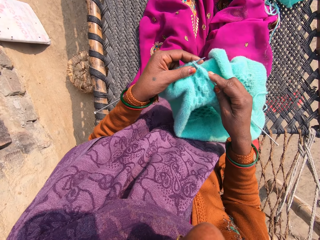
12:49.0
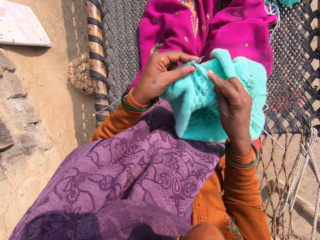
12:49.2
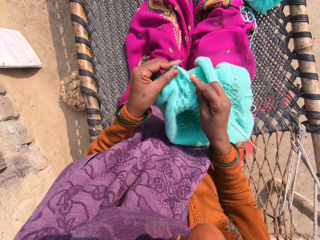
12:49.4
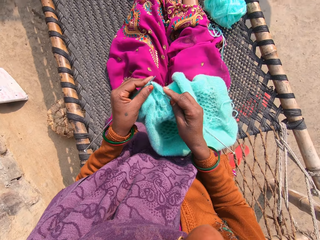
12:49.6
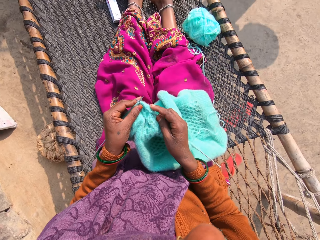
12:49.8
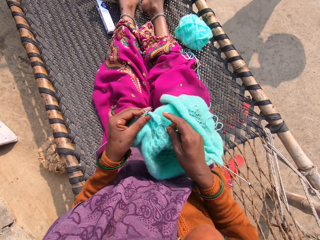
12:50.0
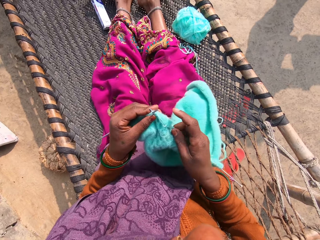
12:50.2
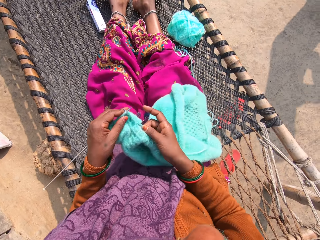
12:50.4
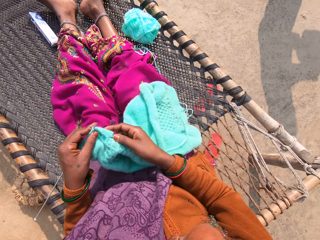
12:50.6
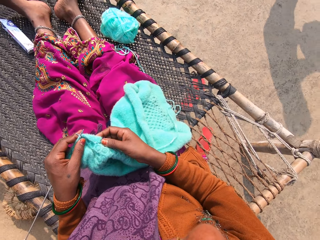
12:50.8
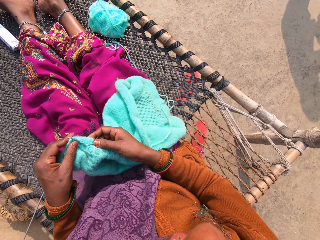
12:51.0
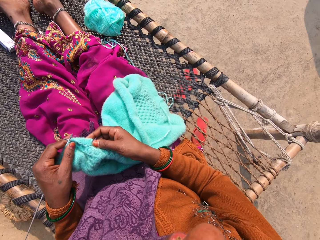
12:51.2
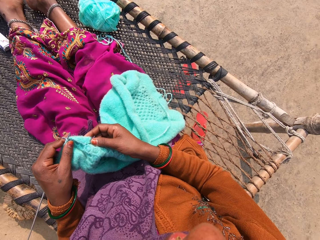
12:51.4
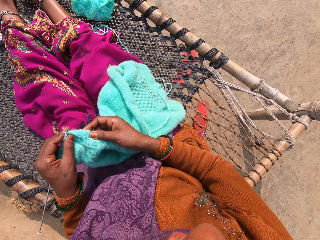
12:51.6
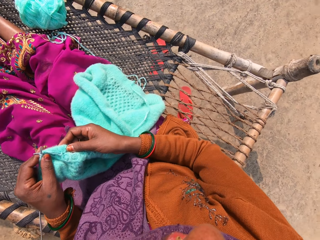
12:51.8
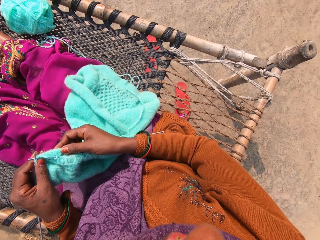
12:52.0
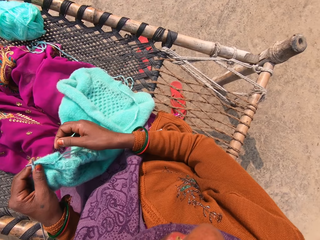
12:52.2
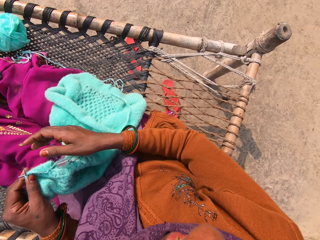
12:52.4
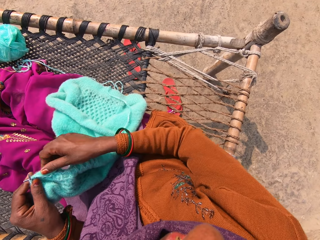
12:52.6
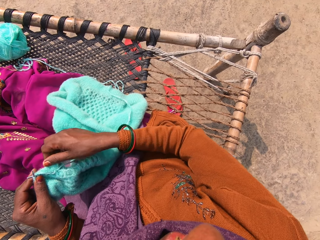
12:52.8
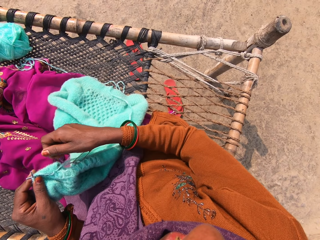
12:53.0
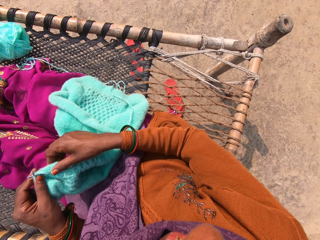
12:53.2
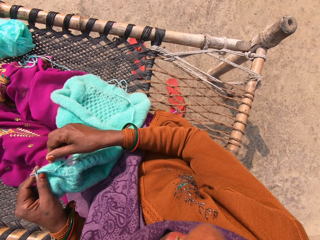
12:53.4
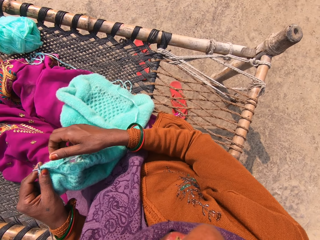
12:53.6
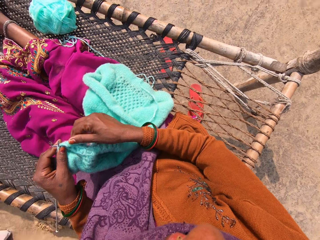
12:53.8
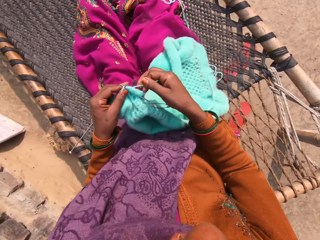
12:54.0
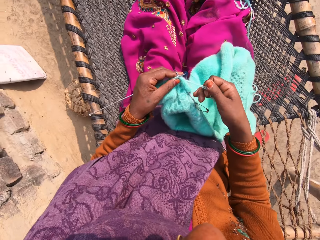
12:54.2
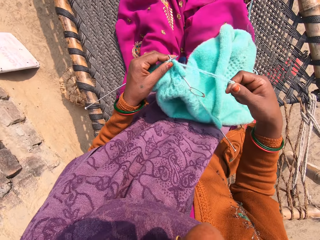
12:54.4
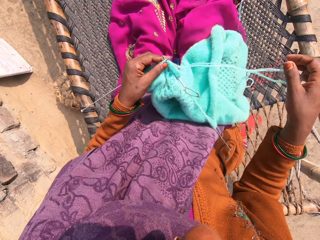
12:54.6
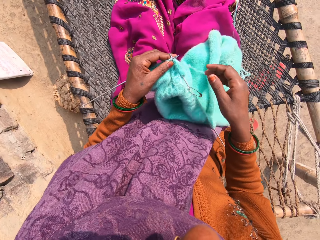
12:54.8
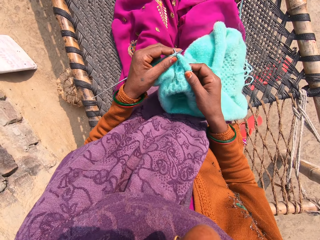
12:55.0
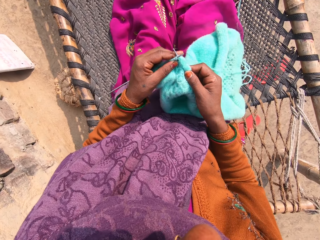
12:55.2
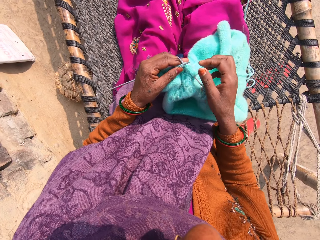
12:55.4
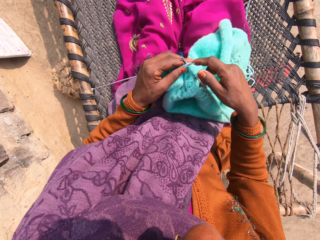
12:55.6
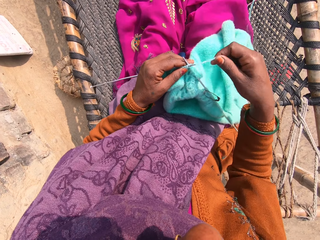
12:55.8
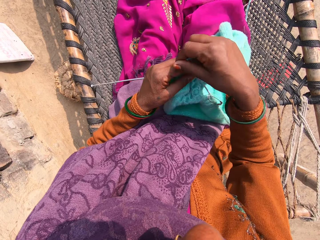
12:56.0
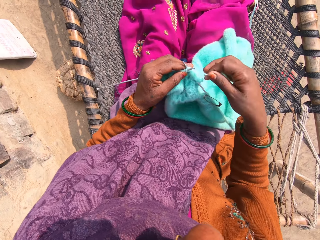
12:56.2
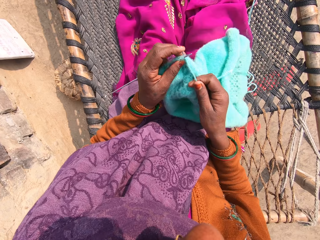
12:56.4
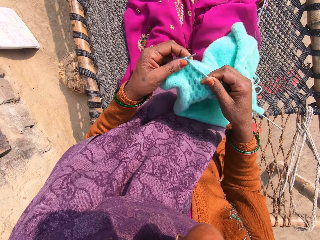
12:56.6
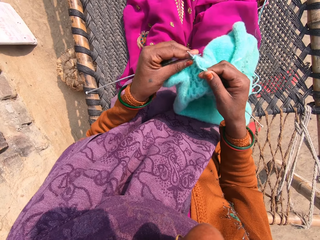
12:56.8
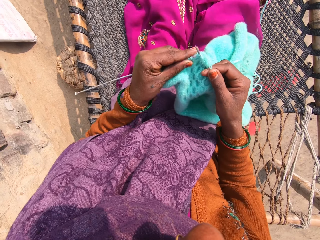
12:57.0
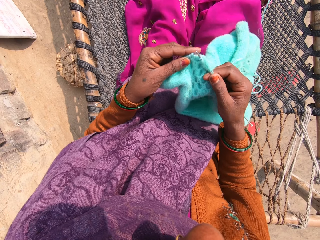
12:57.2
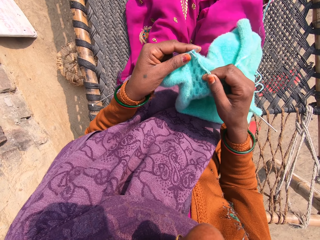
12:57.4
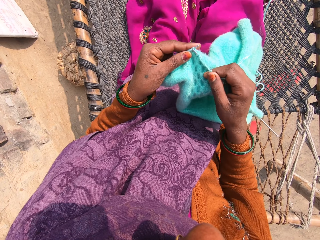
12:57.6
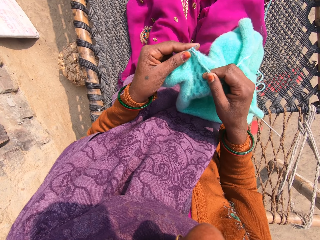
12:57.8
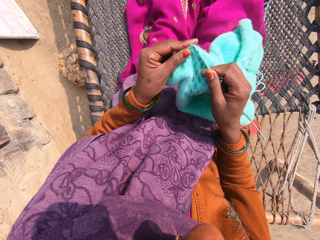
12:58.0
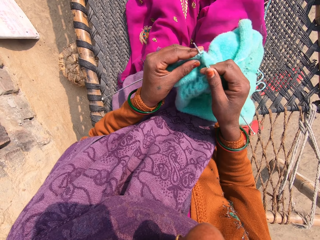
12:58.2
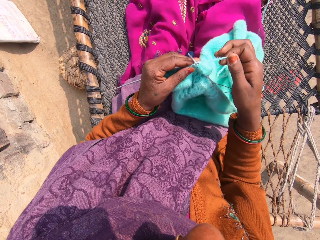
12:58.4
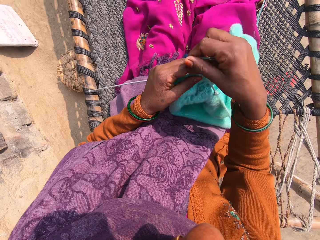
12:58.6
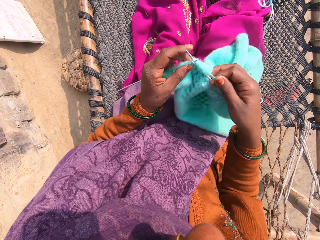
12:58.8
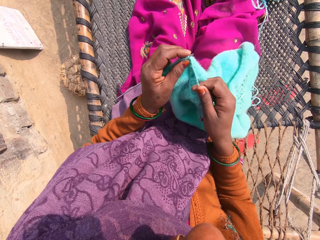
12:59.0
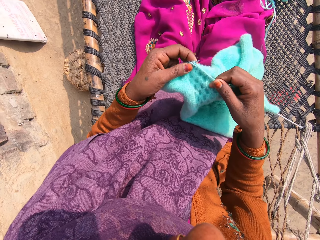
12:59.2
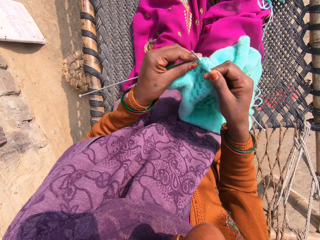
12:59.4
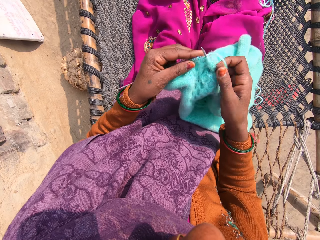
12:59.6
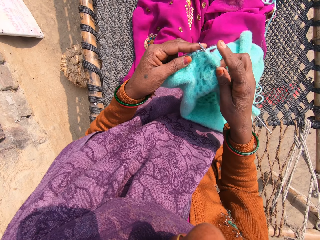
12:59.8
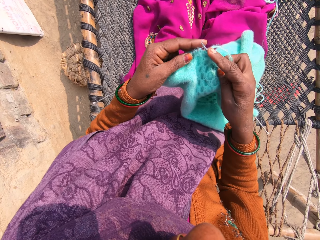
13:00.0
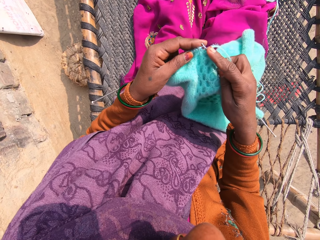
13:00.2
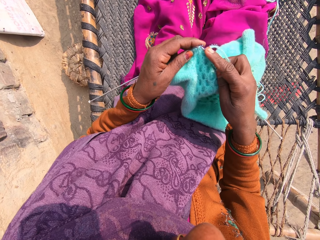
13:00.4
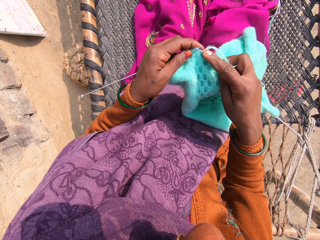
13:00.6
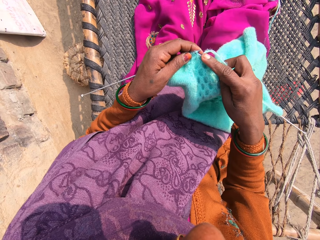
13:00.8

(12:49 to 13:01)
The camera wearer talks to someone. She draws the yarn with her right hand. She belches. She knits the yarn into a piece of garment with knitting pins.

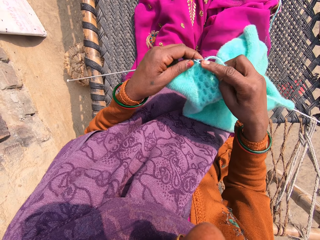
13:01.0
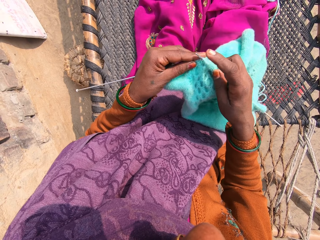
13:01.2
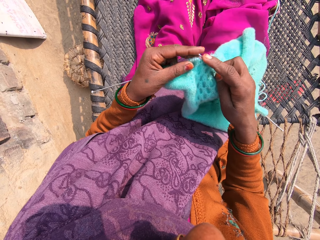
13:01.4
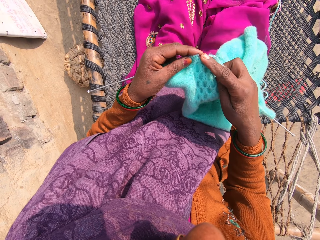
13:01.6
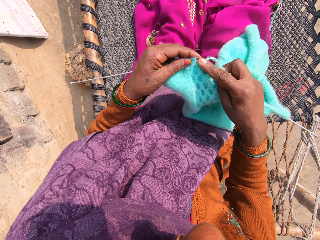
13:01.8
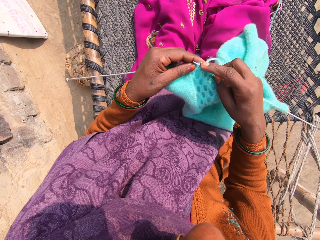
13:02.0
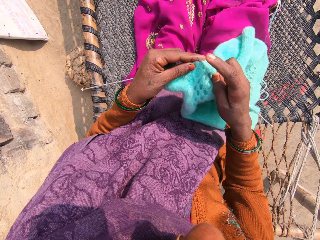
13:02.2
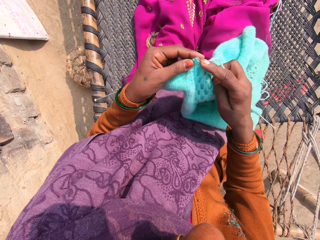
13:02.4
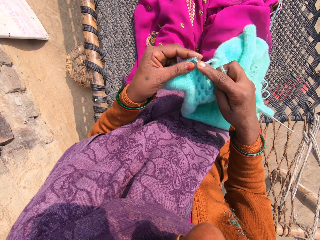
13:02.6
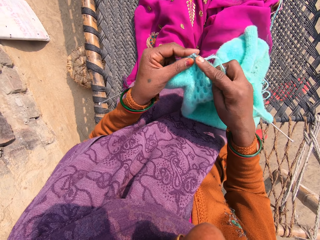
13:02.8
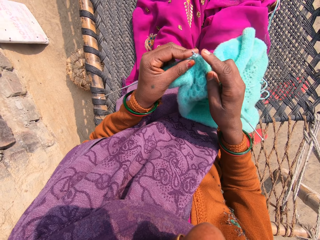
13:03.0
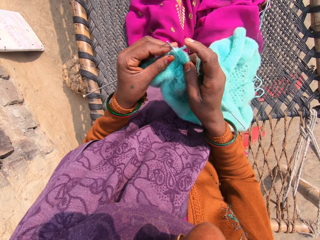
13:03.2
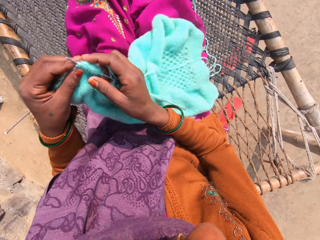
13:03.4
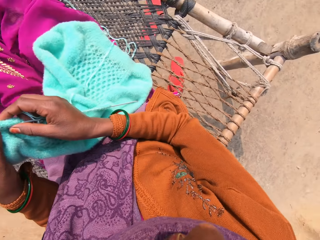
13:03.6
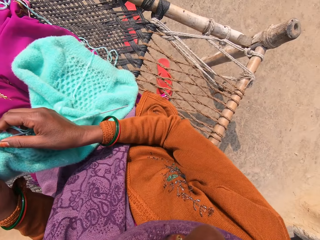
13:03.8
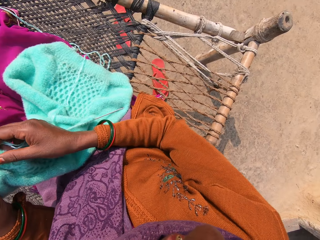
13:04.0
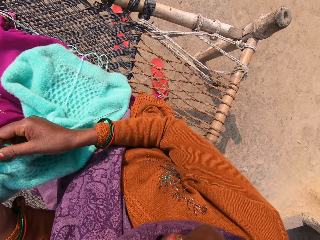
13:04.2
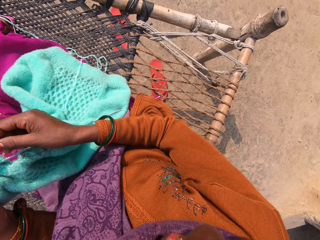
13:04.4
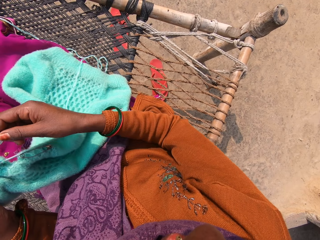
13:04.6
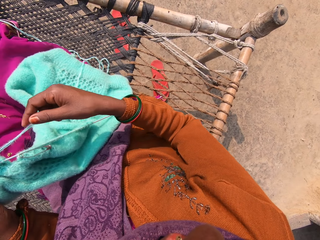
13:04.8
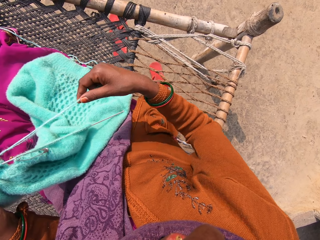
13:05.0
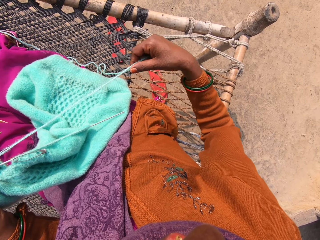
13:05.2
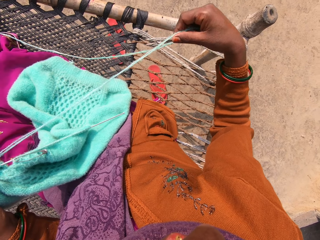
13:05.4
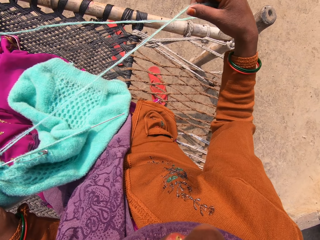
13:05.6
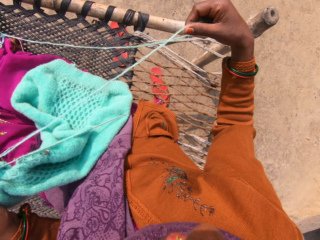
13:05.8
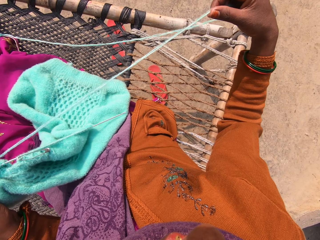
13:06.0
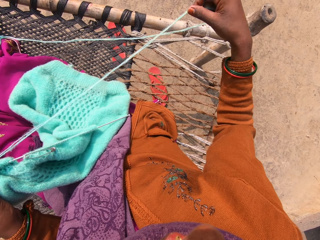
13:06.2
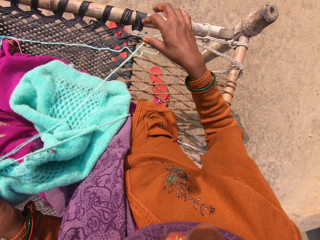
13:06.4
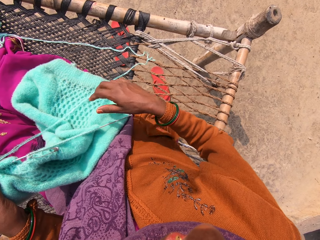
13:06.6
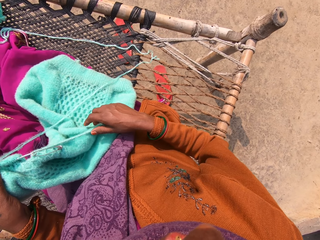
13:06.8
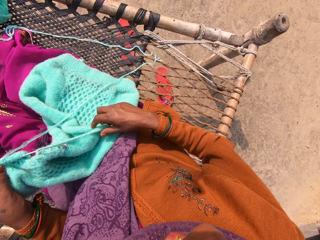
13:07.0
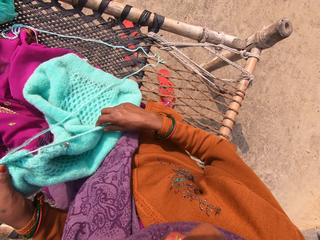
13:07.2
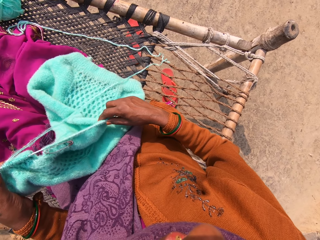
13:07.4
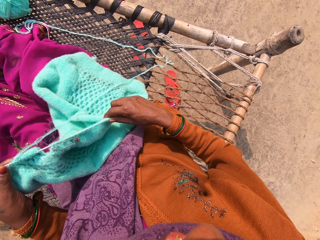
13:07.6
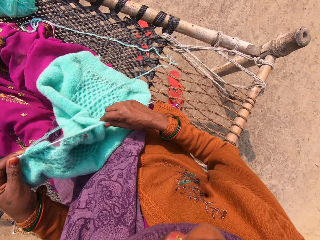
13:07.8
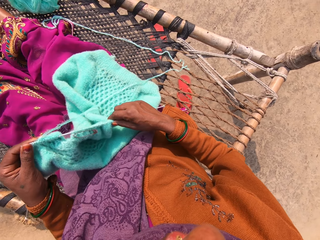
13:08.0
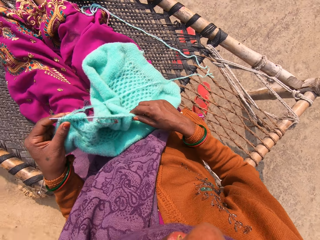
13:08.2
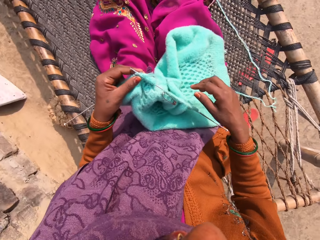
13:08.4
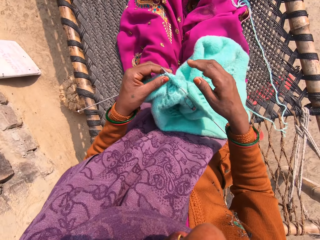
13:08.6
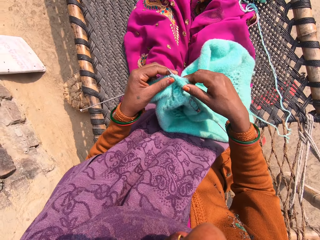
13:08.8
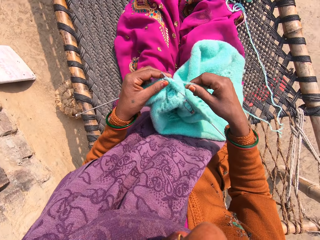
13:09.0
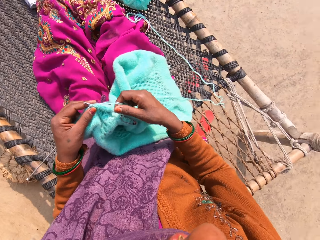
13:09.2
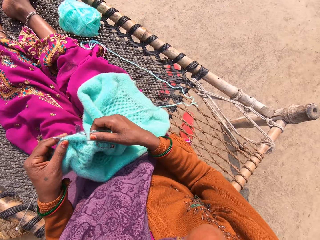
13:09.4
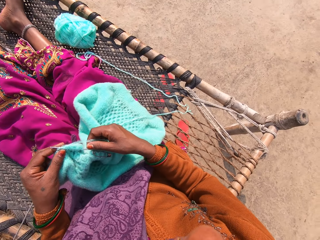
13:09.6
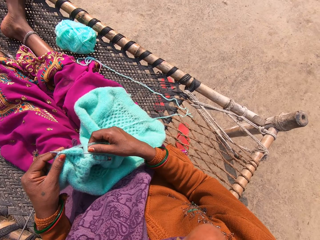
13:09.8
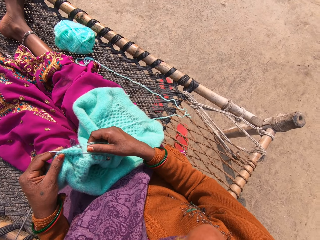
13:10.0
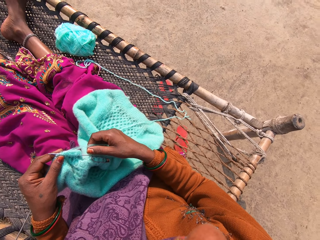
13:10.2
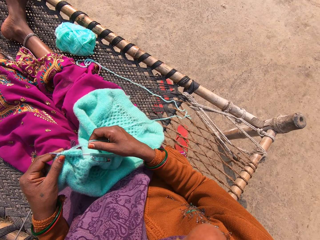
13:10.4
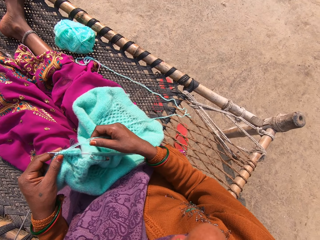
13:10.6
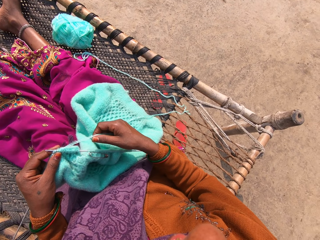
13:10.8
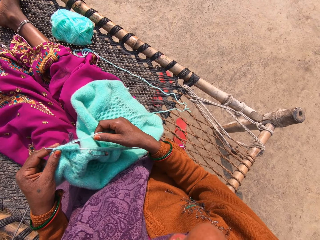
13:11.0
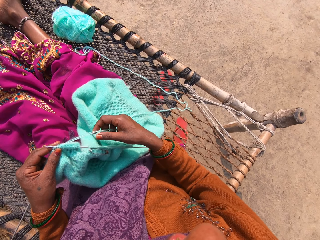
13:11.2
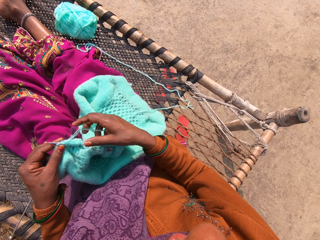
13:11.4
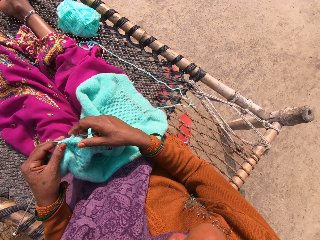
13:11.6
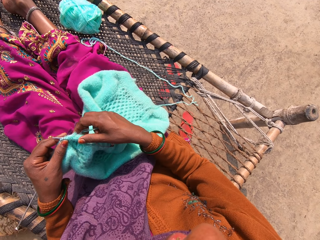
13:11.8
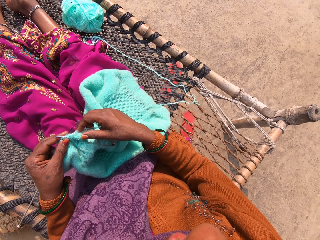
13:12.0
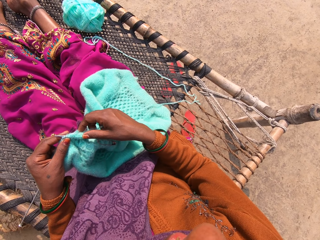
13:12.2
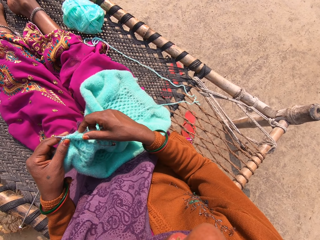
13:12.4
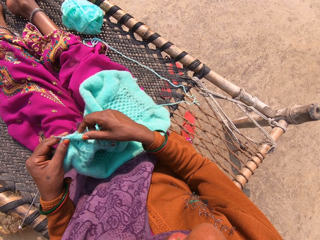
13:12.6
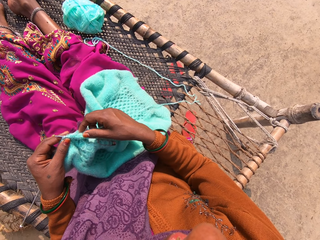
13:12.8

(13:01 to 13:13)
The camera wearer moves sideways to her left. She draws the yarn with her right hand. She compresses a fabric. She adjusts the piece of garment with her right hand. She holds the yarn with her right hand. She talks to someone.
